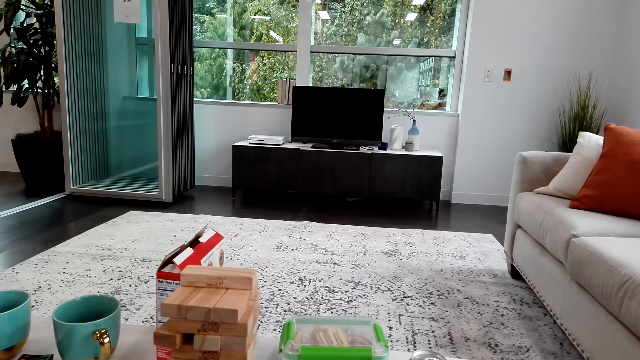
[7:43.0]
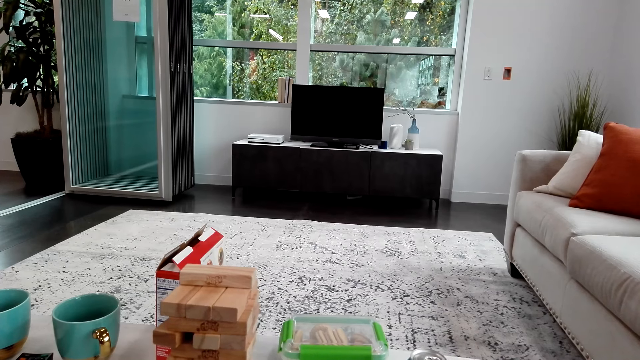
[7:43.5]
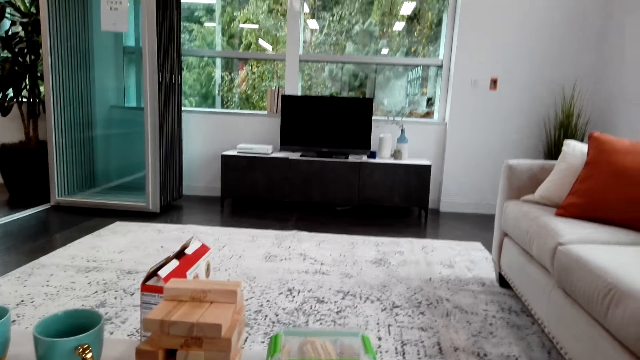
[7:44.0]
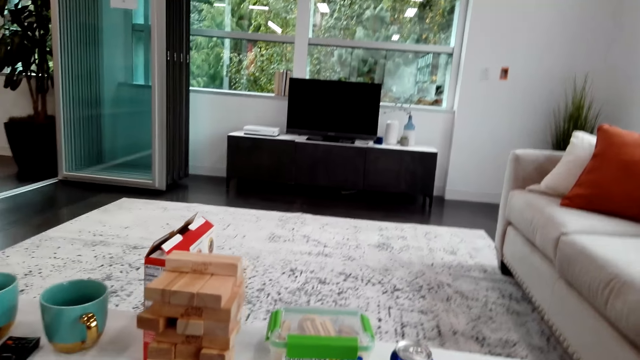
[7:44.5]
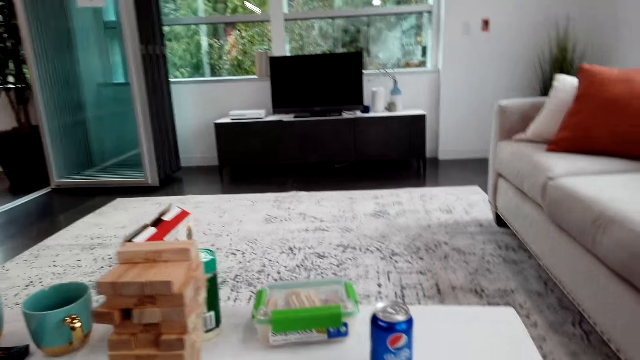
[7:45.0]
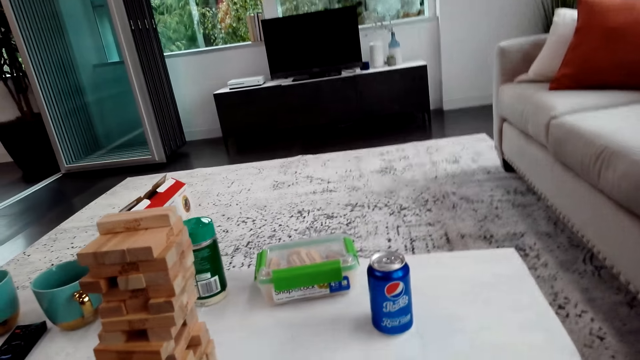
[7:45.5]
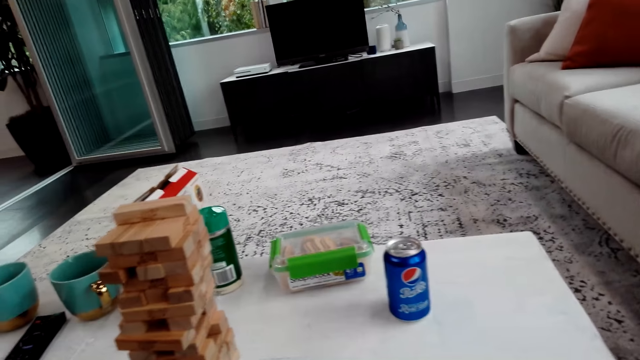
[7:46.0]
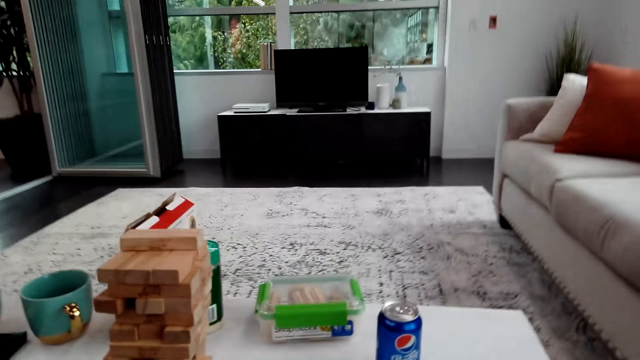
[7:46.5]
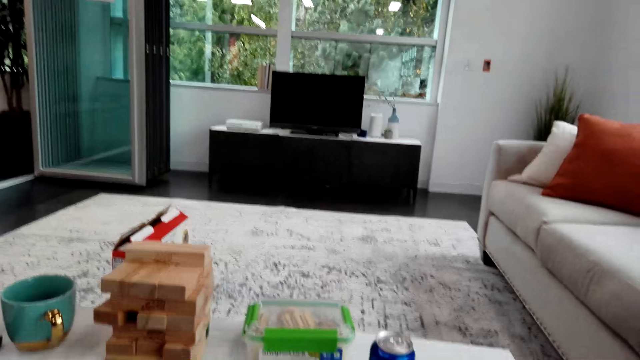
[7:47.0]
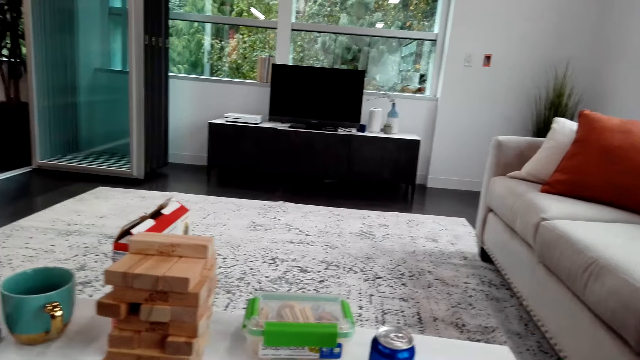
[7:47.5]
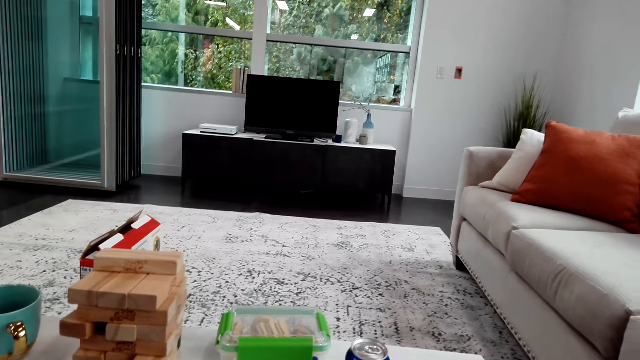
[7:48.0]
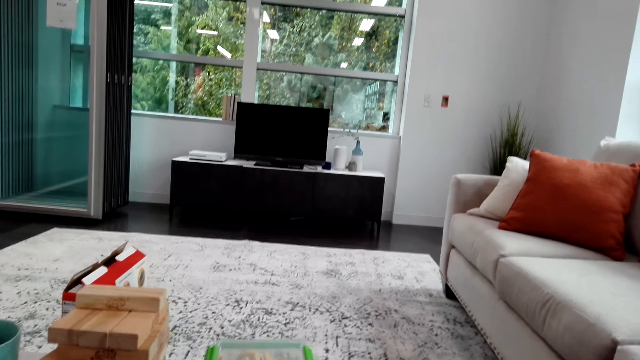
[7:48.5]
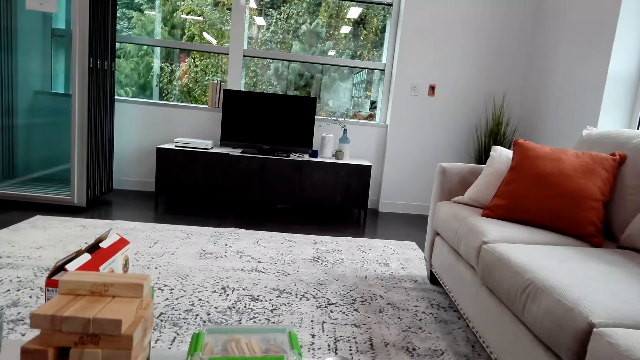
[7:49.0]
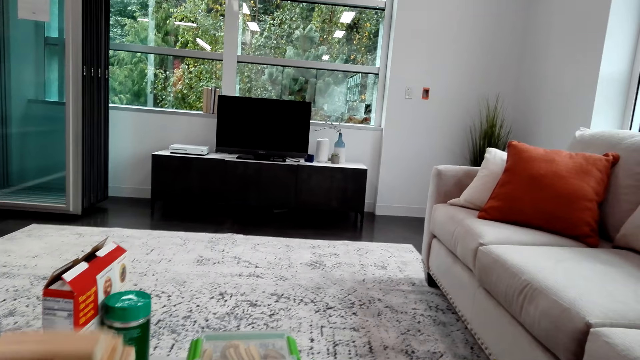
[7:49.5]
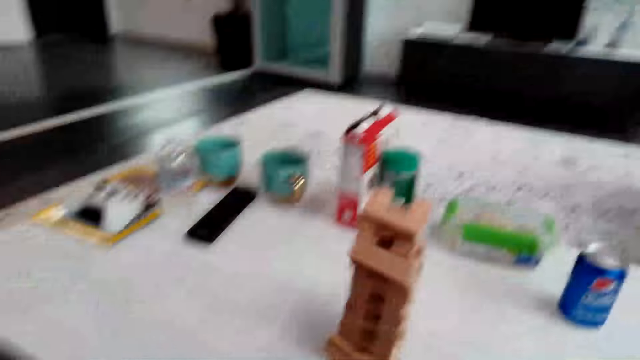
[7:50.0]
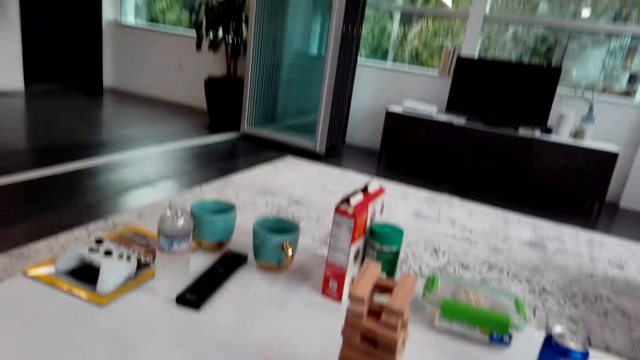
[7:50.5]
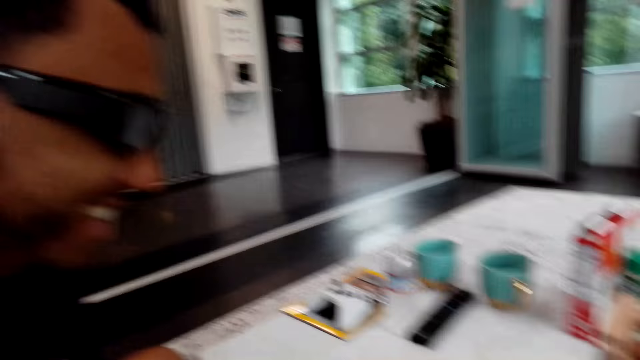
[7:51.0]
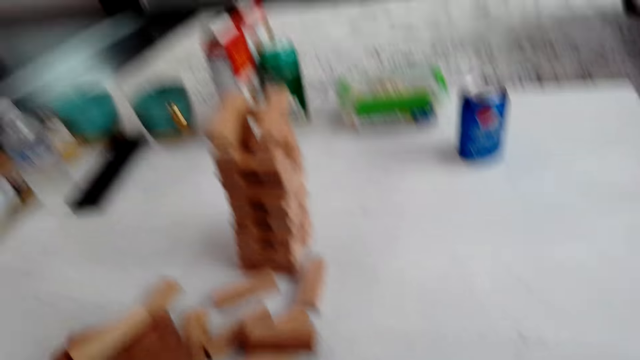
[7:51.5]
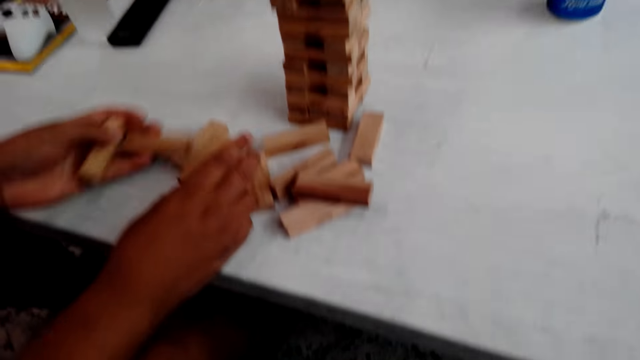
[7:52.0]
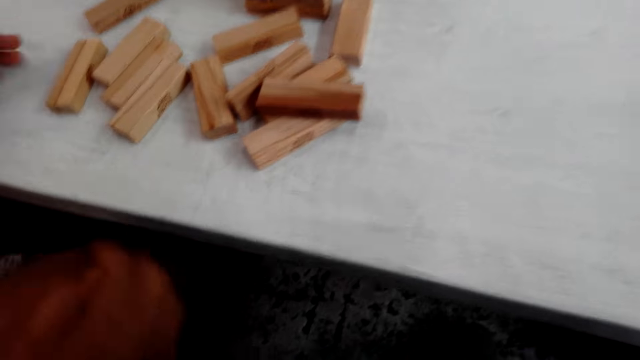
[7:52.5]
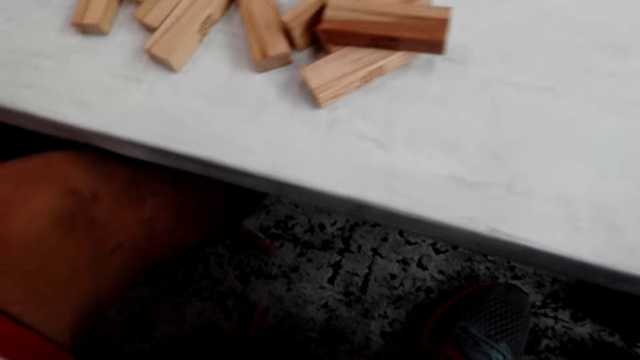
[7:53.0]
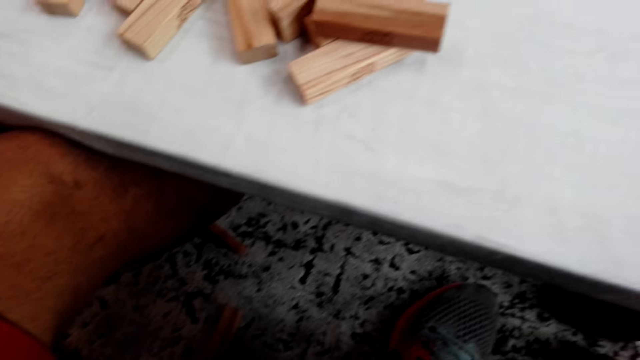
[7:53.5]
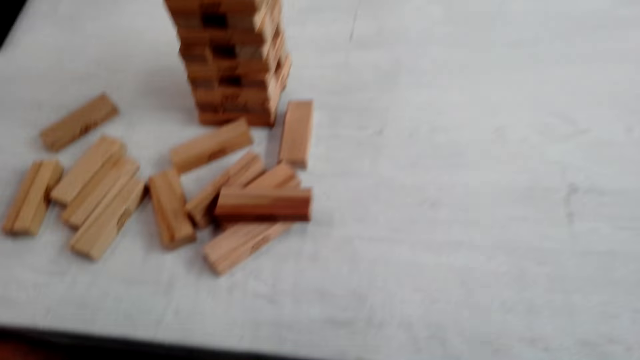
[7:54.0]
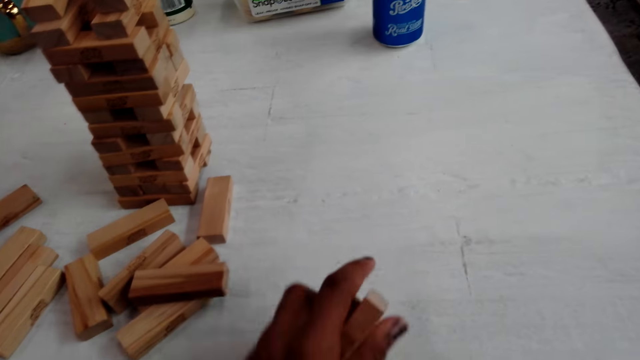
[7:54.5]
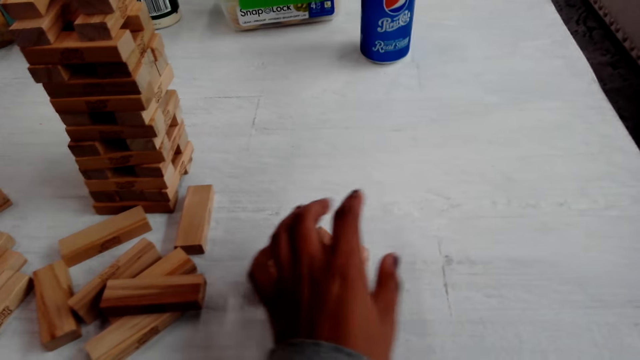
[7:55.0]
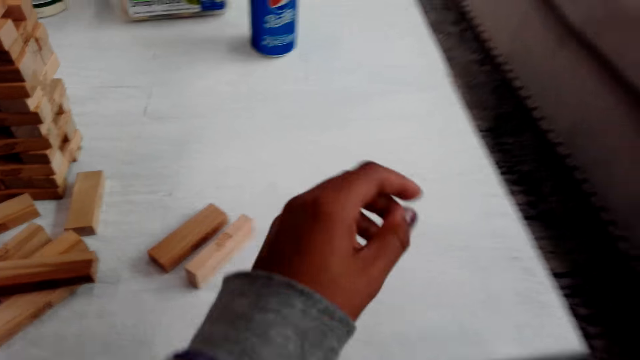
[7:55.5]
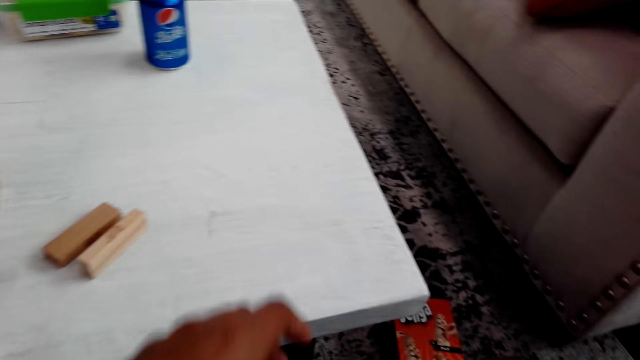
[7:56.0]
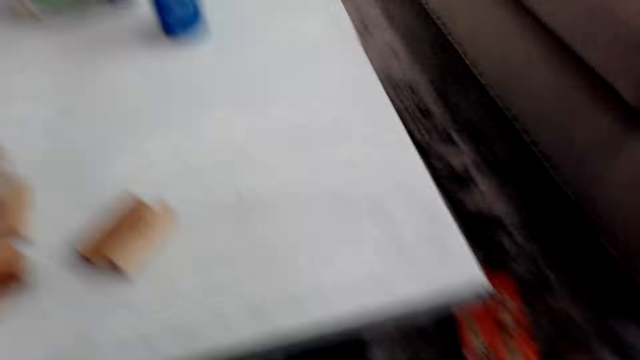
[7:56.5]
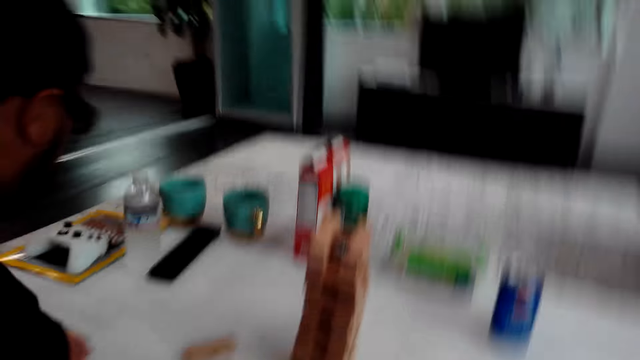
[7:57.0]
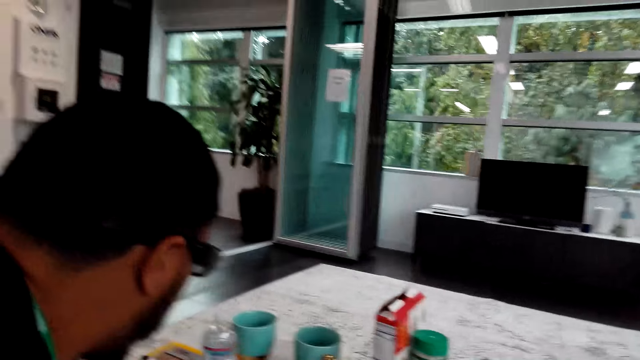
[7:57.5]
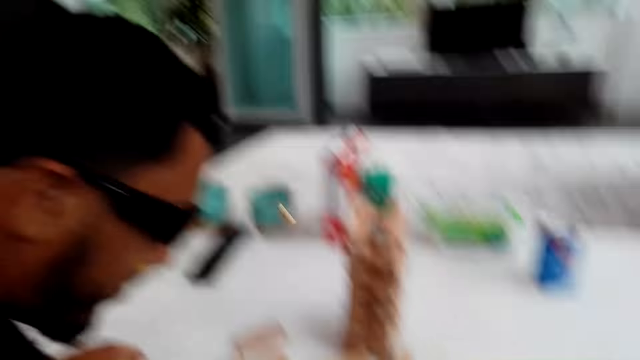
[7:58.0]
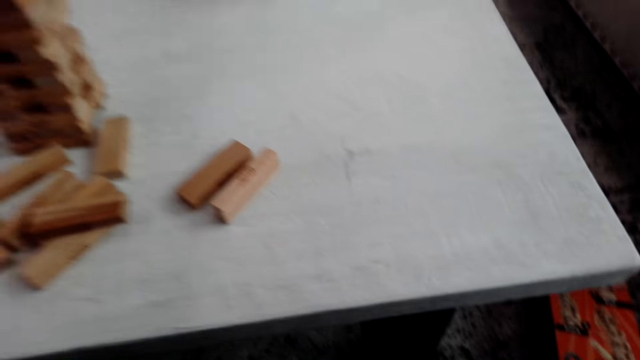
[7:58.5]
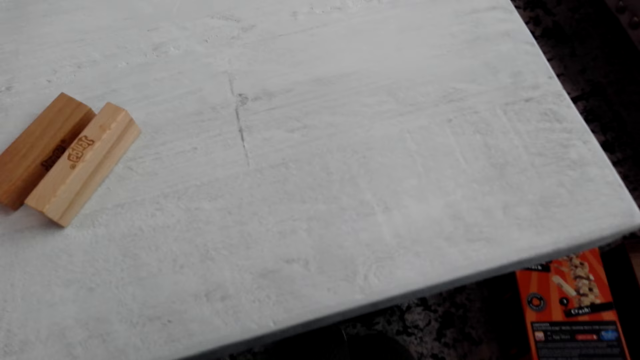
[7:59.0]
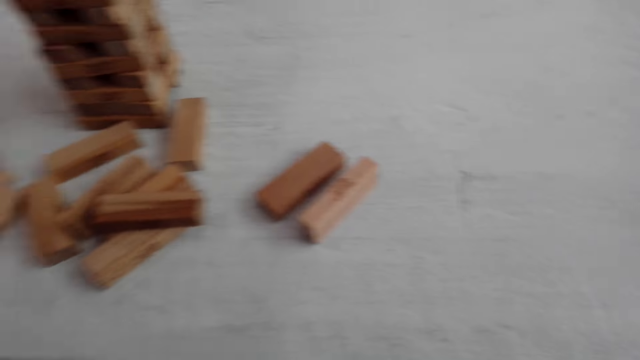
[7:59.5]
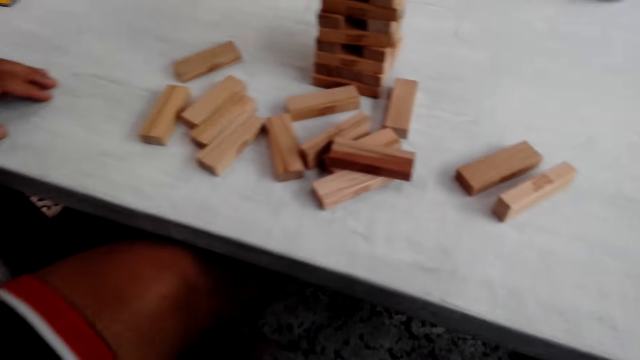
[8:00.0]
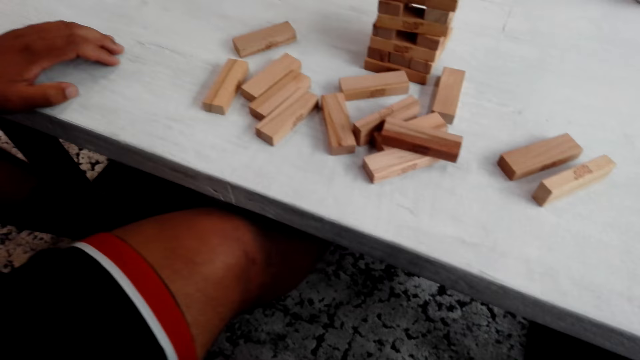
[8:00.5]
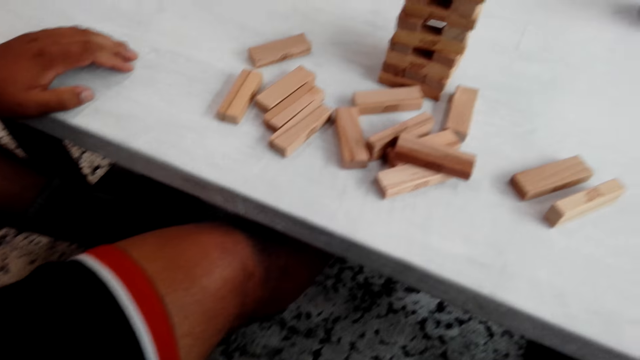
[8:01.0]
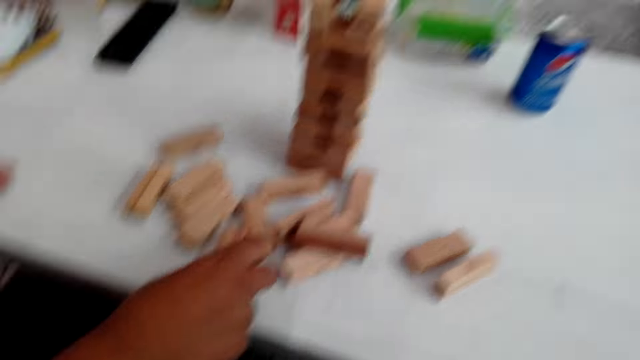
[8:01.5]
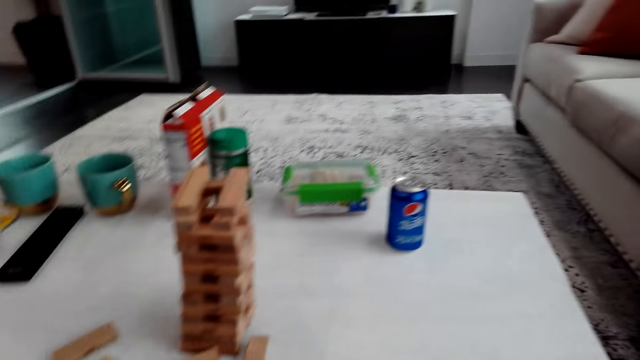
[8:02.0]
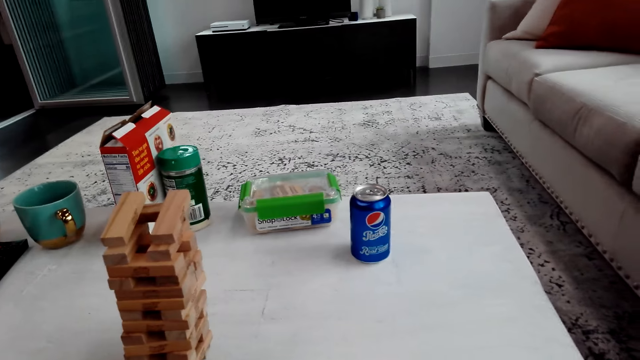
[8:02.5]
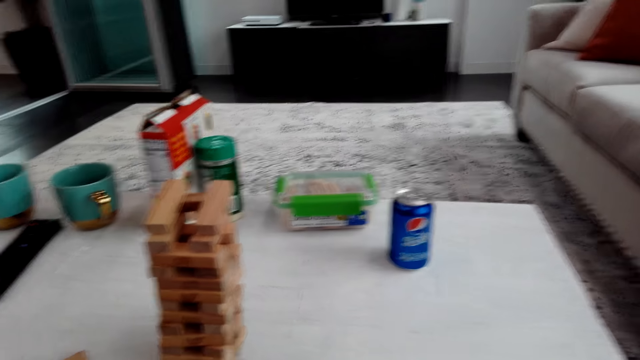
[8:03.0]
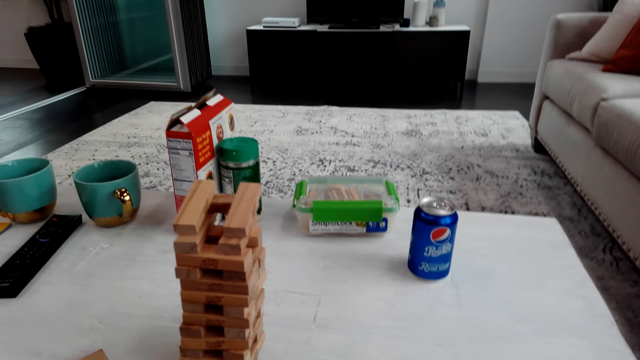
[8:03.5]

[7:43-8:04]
A person drops the blocks. The camera wearer talks with the person. The person plays the trembling tower. The person puts some blocks on the table. The camera wearer picks up blocks on the floor. They play the trembling tower. They put some blocks on the table. They talk with the person and look around. The person looks under the table. The person puts a block on the table.
